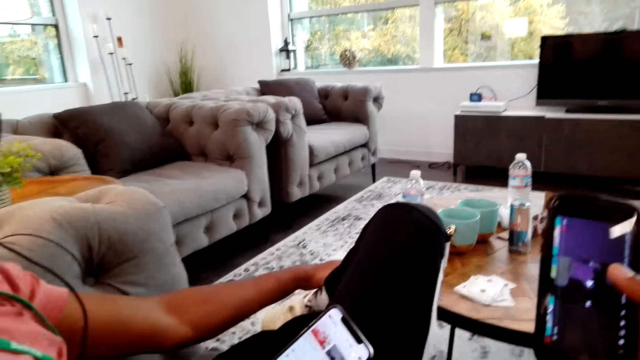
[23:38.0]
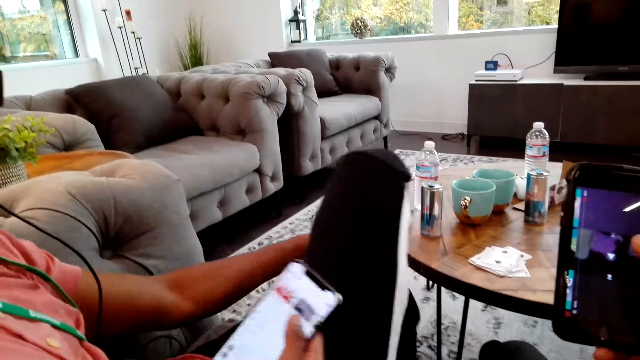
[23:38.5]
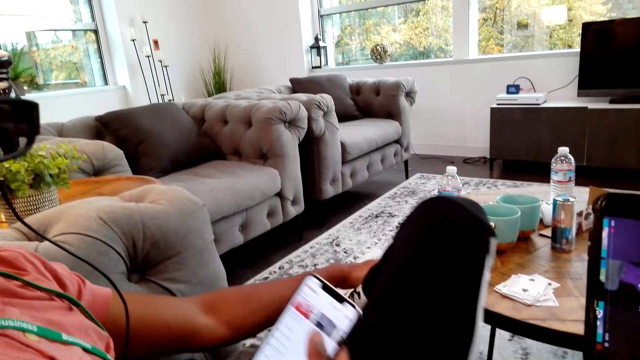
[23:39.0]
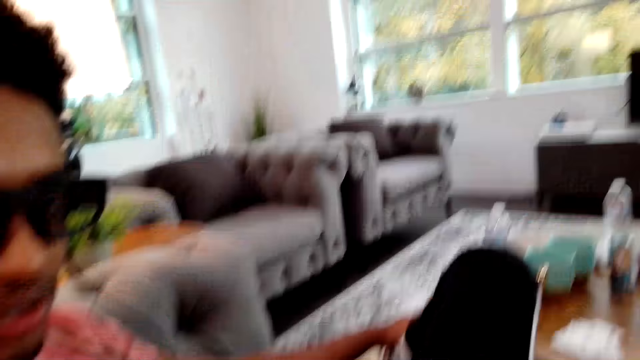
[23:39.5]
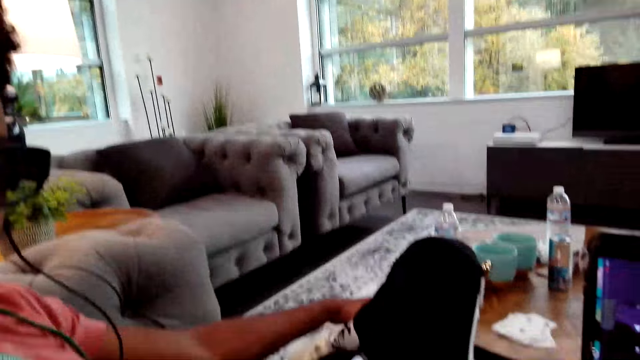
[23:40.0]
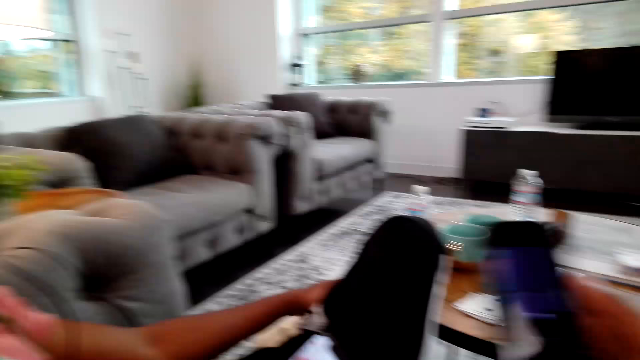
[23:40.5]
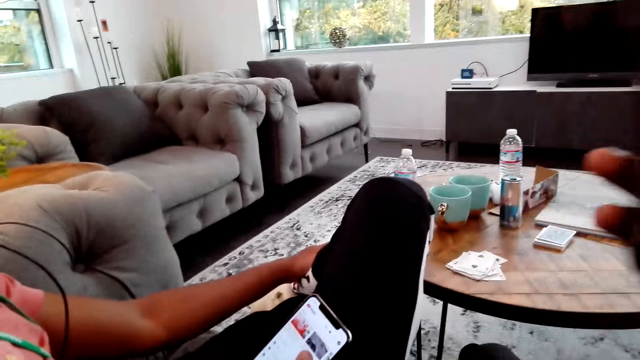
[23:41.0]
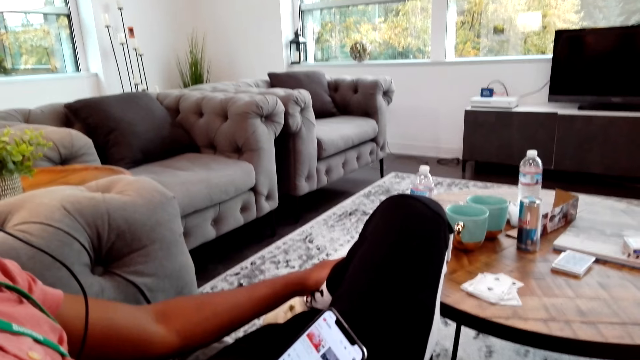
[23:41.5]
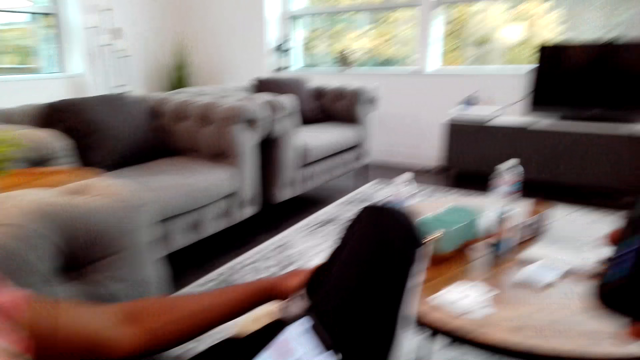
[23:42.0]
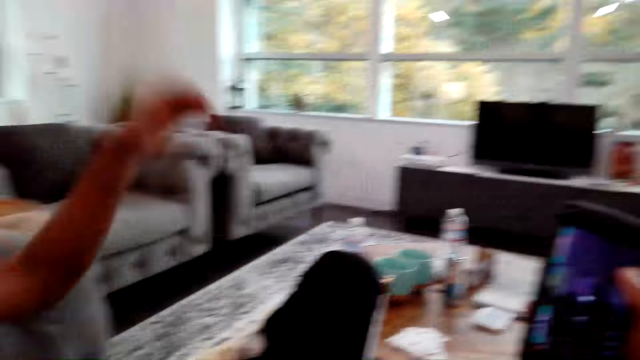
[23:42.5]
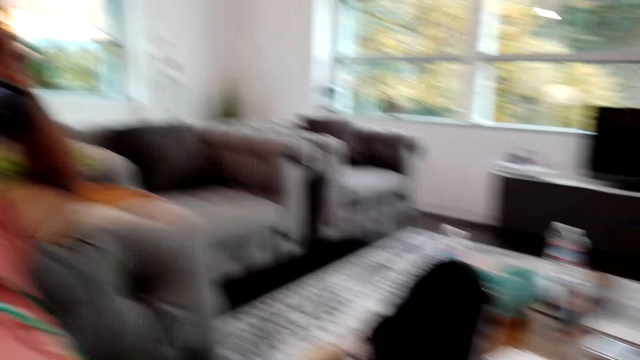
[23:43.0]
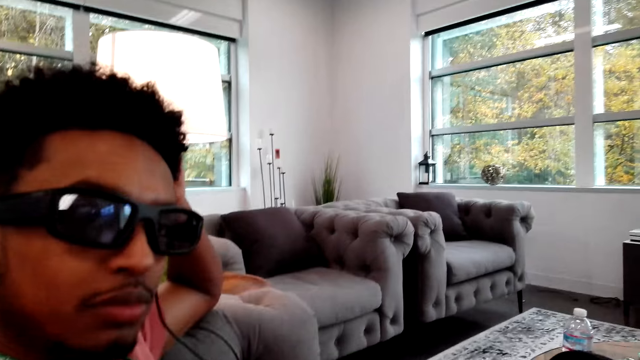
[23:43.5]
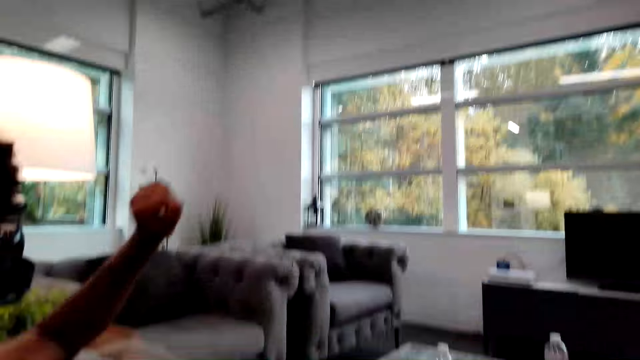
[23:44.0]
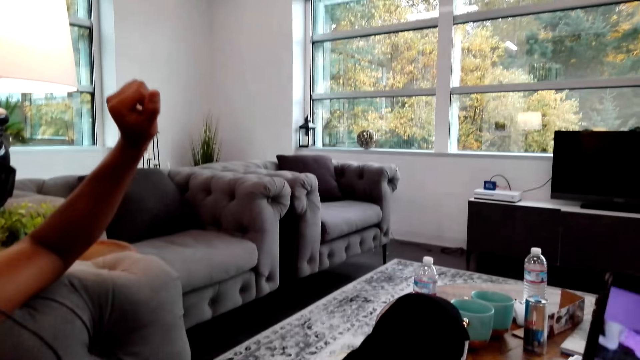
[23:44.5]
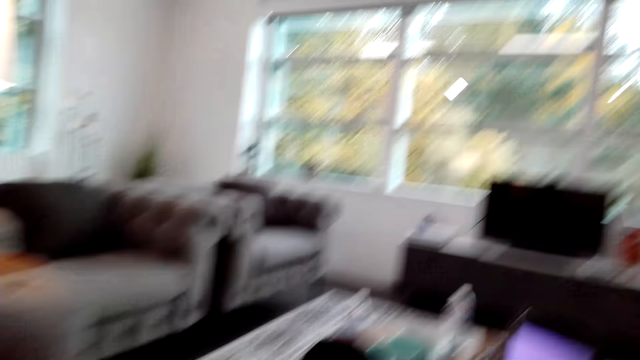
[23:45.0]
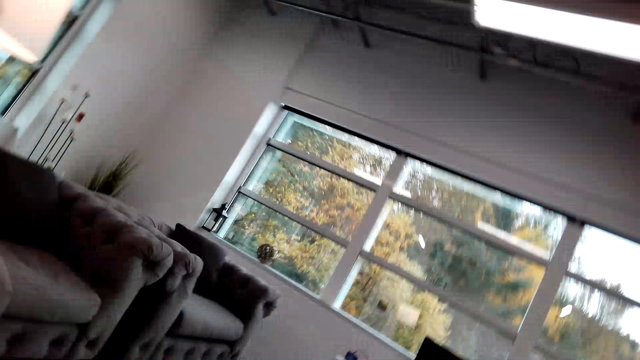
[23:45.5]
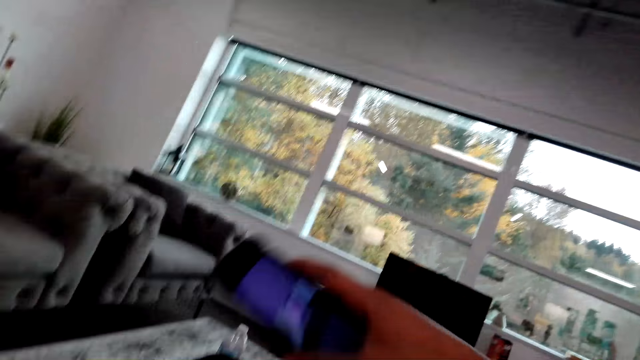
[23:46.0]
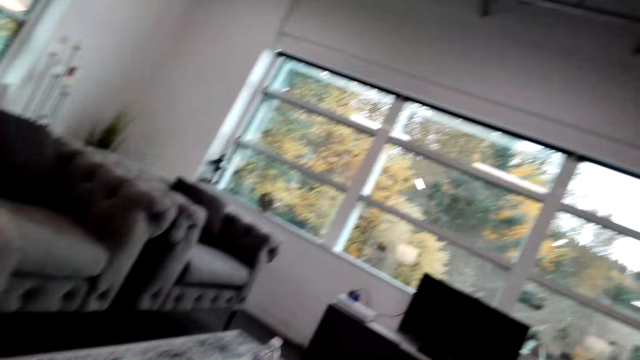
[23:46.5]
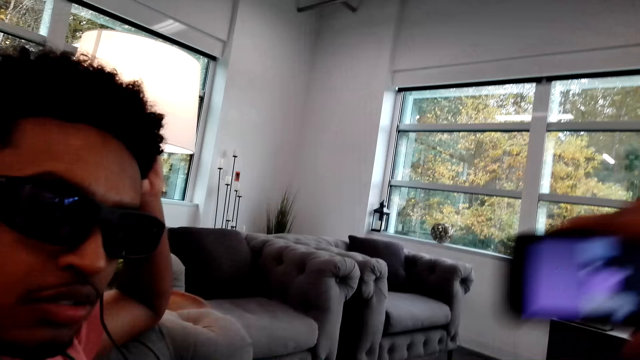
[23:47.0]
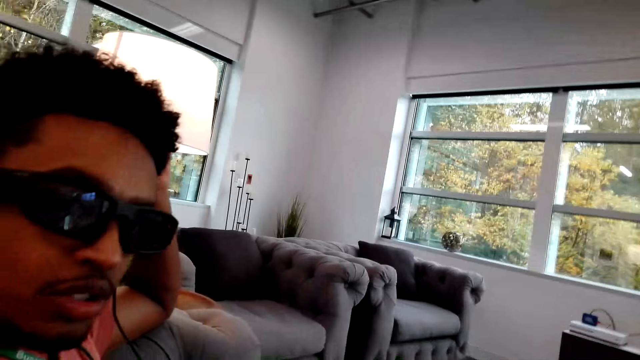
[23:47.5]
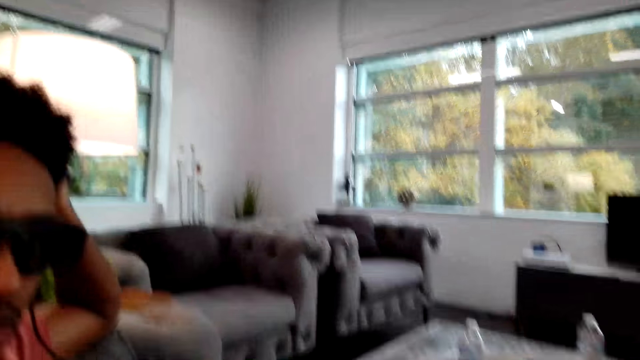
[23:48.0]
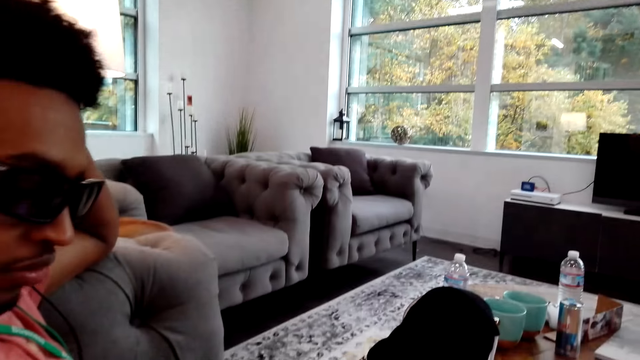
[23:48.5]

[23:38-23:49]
A man talks to the camera wearer. The man moves the hand. The camera wearer moves the hand.

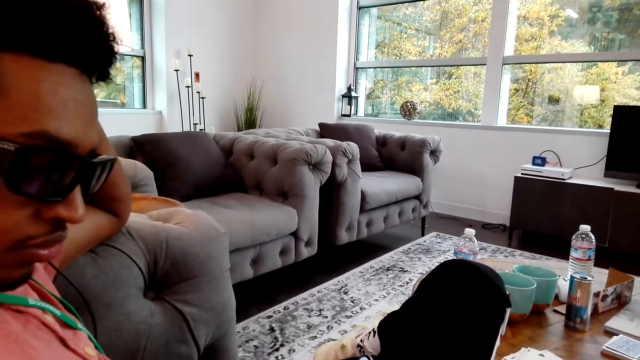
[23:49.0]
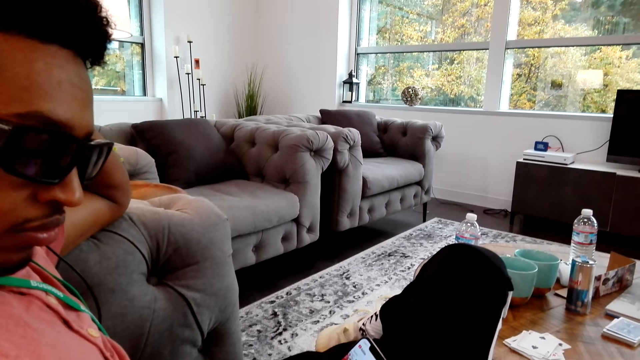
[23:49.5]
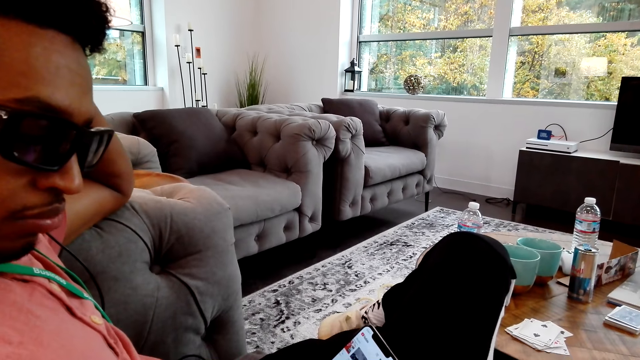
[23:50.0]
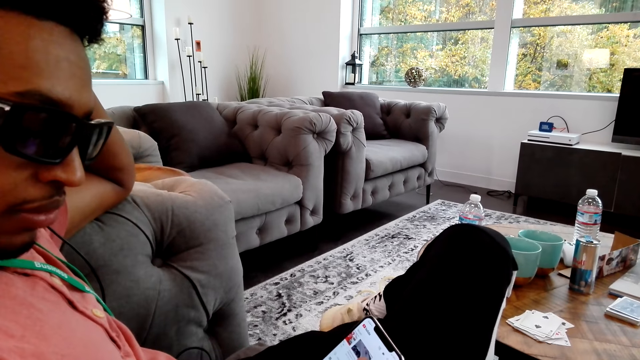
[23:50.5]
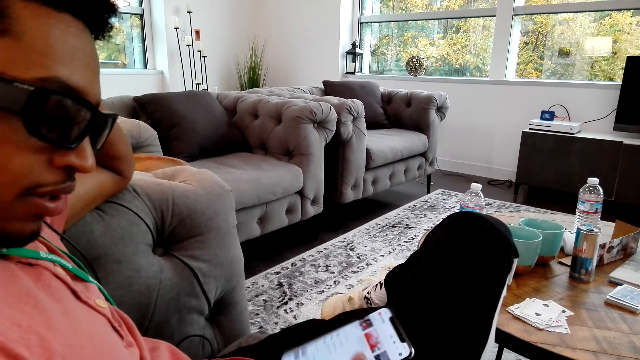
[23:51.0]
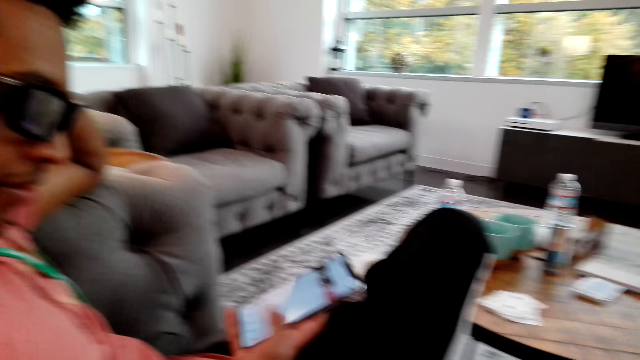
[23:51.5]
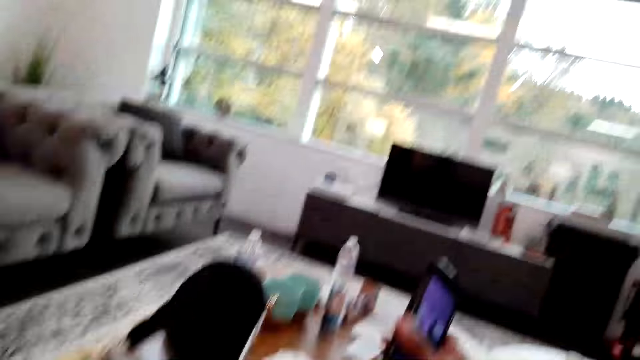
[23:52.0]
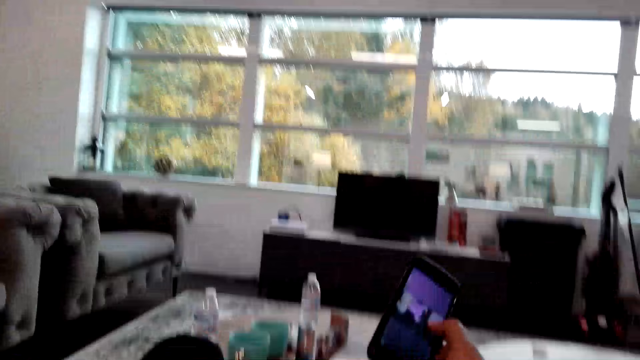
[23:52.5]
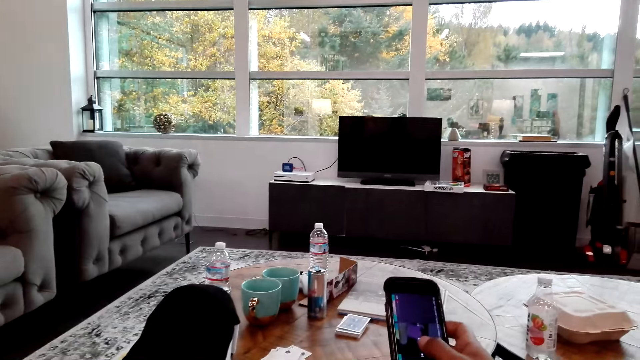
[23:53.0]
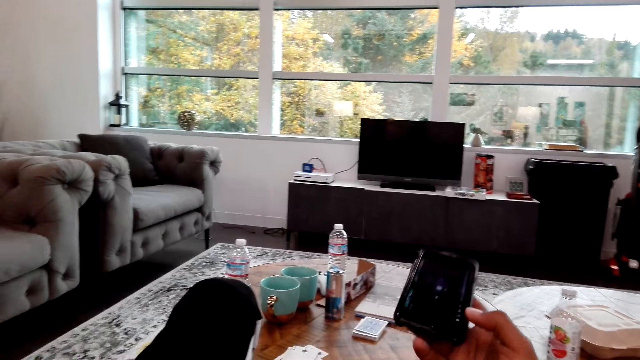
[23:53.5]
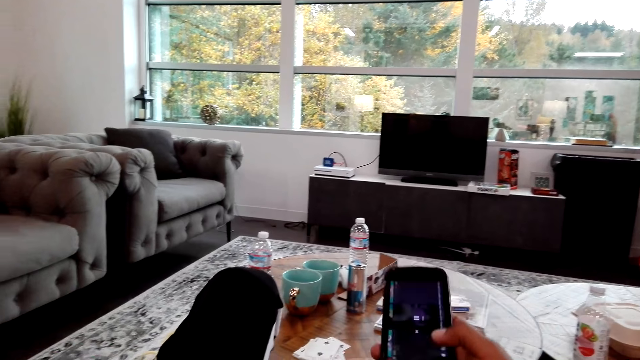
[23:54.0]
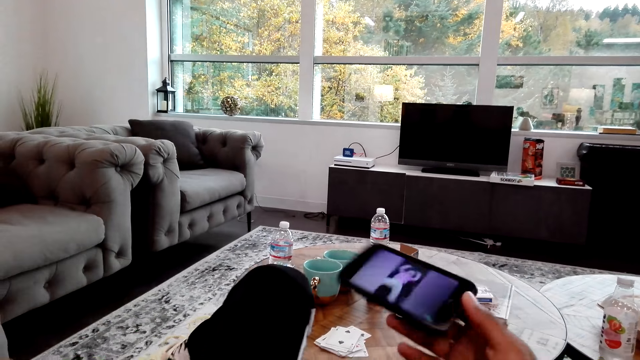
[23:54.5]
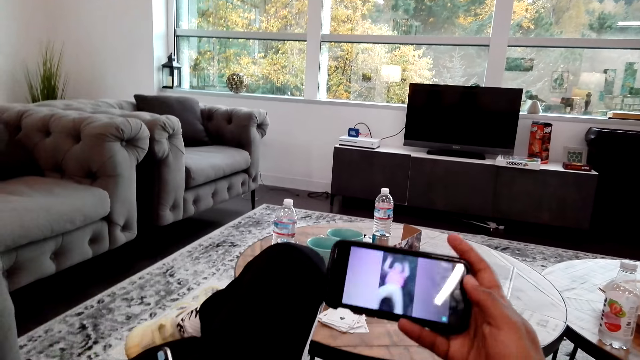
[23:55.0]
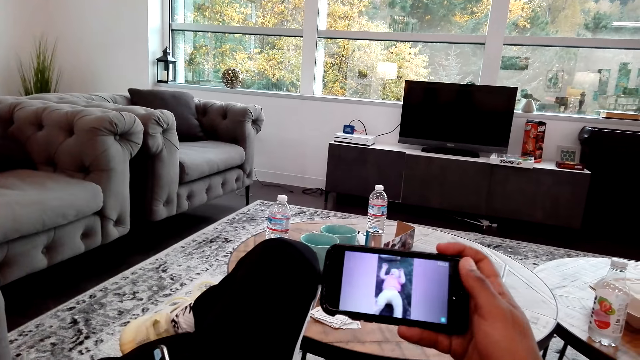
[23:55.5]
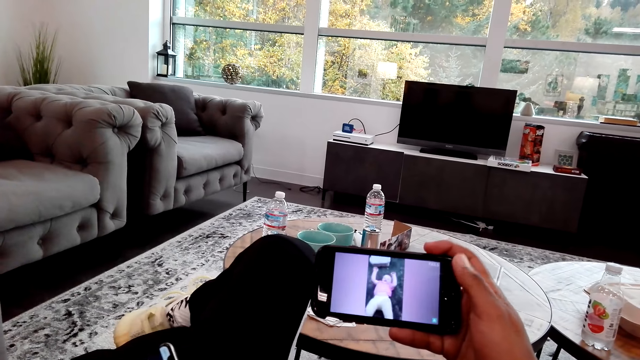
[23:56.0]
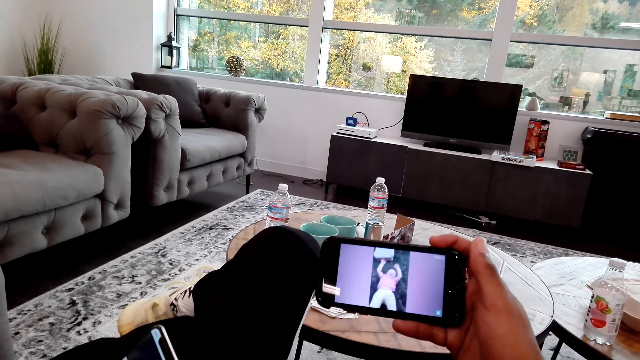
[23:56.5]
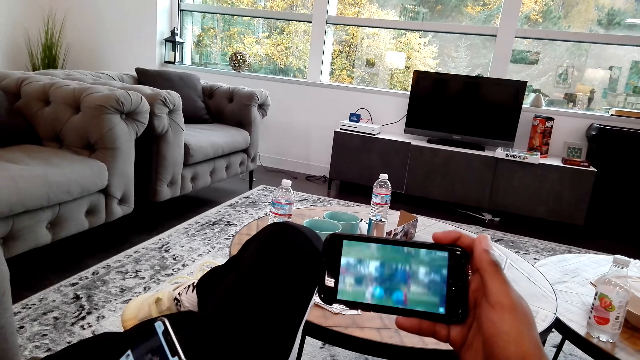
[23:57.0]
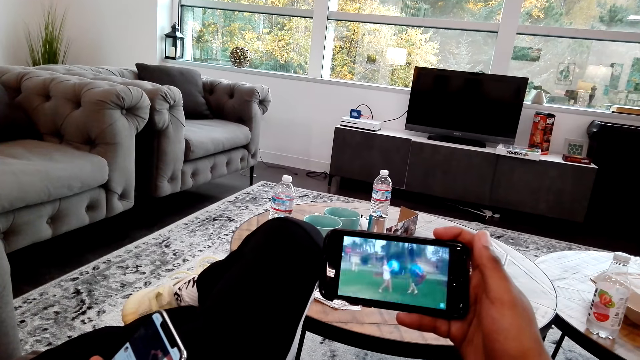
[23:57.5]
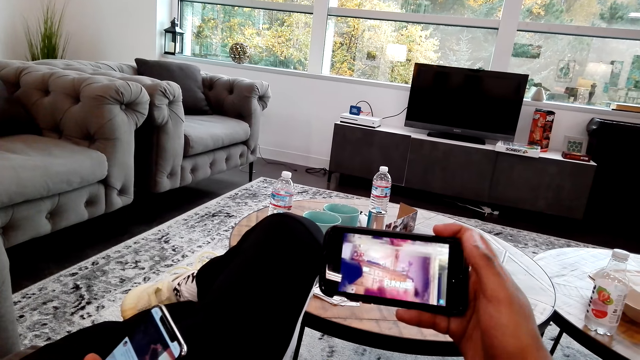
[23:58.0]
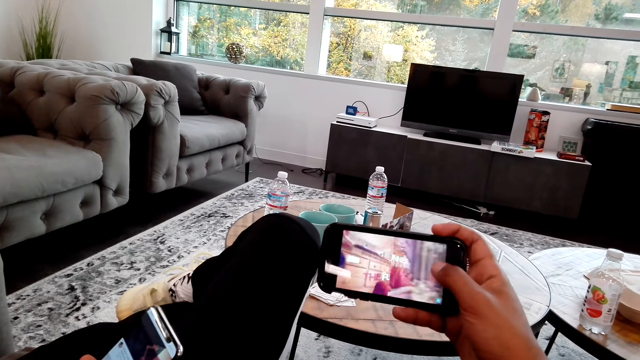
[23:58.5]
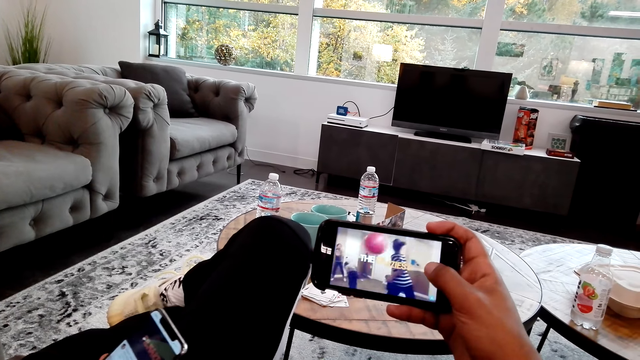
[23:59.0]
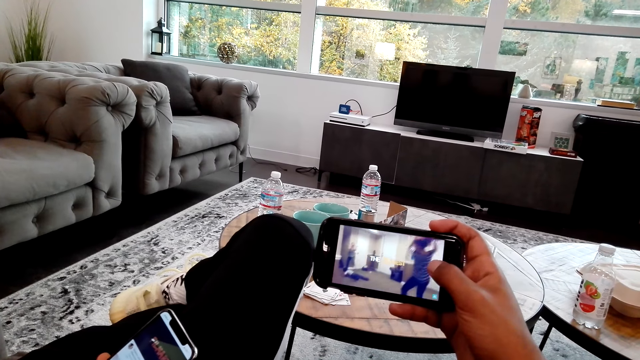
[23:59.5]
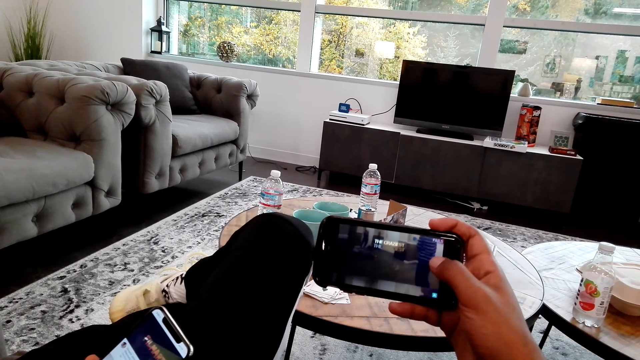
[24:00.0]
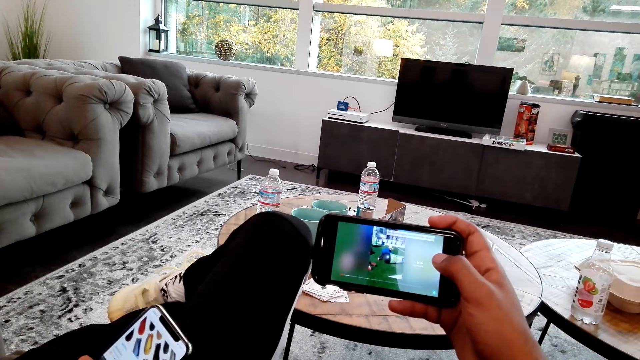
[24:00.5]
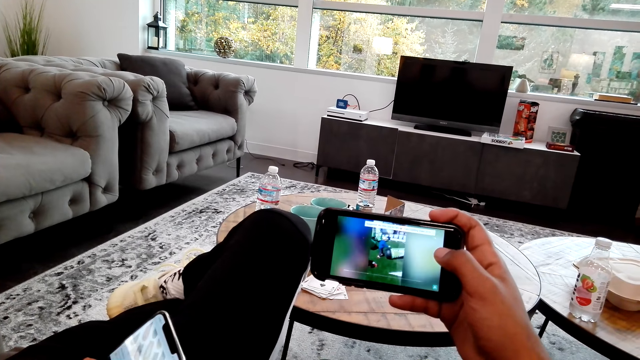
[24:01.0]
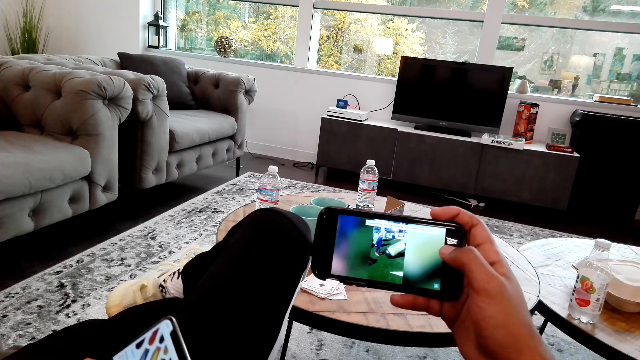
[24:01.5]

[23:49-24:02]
A man operates the phone. The camera wearer moves the phone. He watches videos on the phone and operates the phone. He watches memes in his phone.
